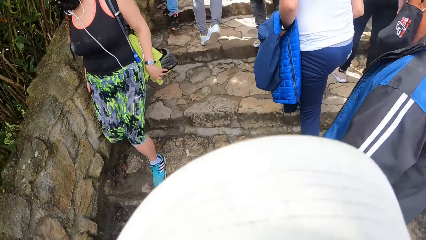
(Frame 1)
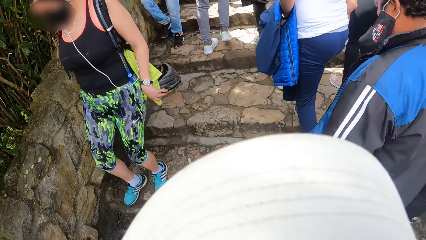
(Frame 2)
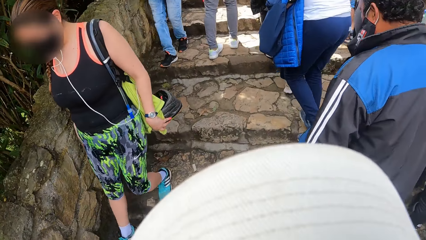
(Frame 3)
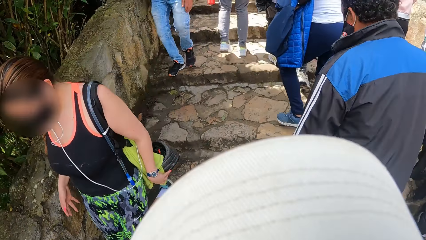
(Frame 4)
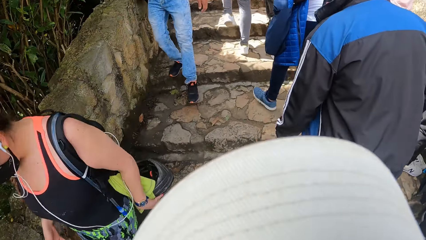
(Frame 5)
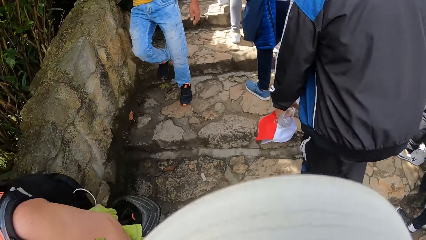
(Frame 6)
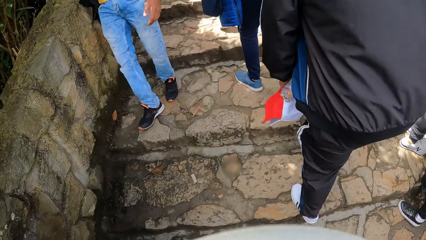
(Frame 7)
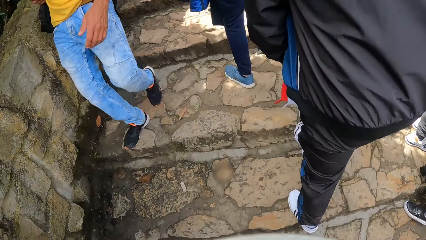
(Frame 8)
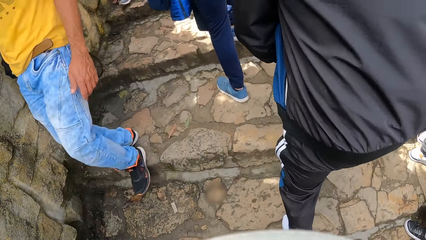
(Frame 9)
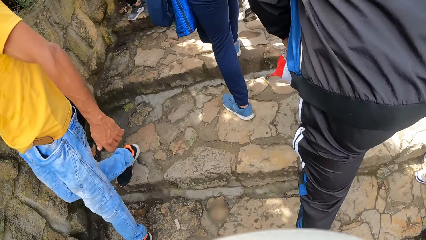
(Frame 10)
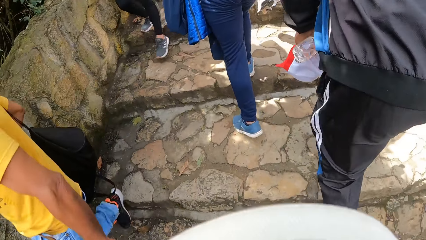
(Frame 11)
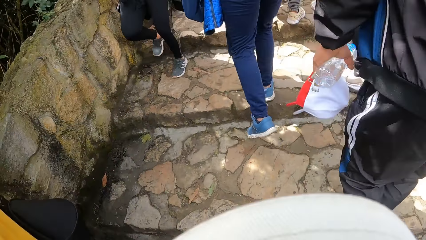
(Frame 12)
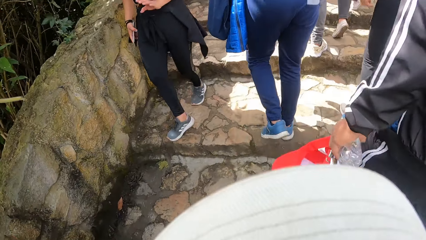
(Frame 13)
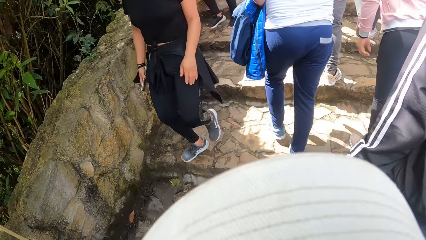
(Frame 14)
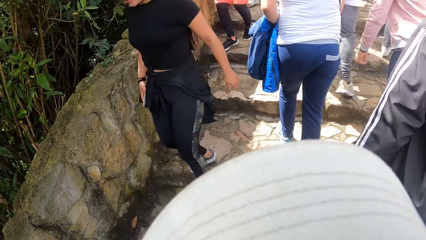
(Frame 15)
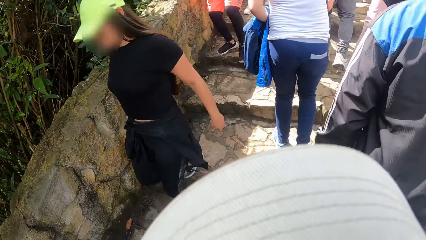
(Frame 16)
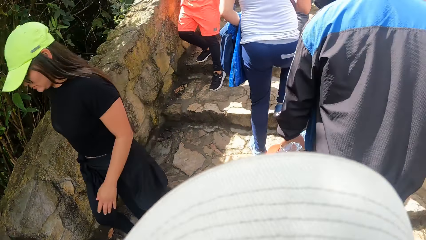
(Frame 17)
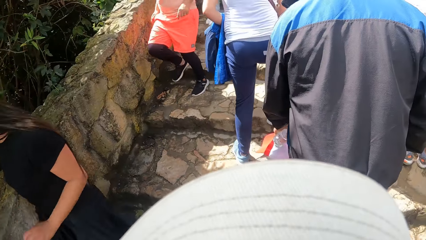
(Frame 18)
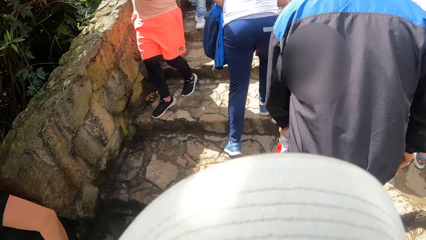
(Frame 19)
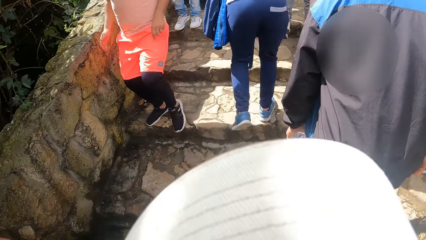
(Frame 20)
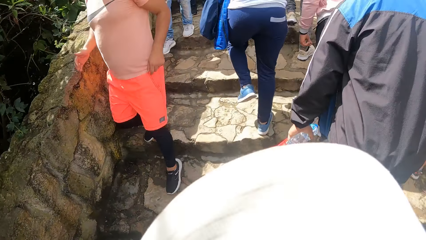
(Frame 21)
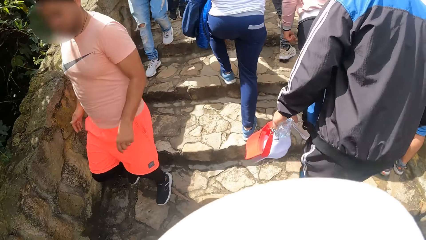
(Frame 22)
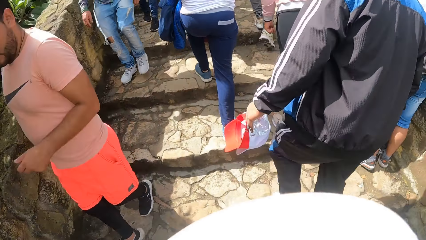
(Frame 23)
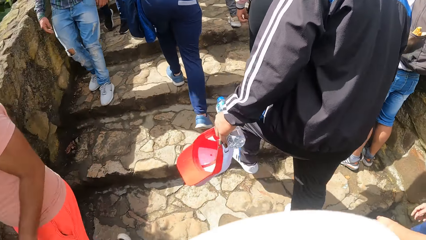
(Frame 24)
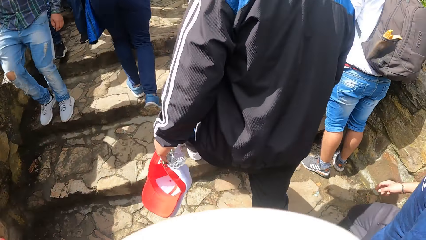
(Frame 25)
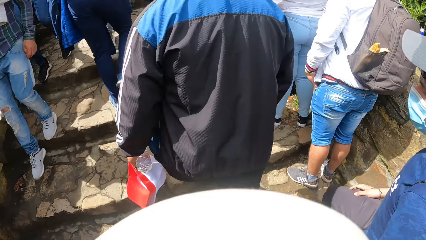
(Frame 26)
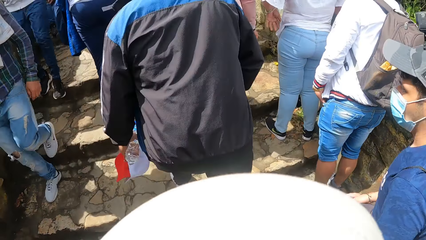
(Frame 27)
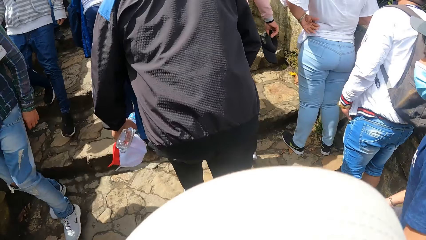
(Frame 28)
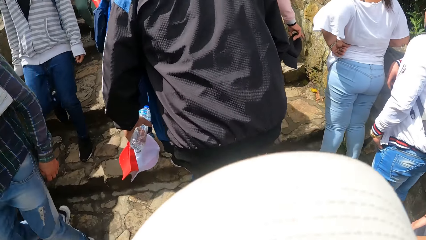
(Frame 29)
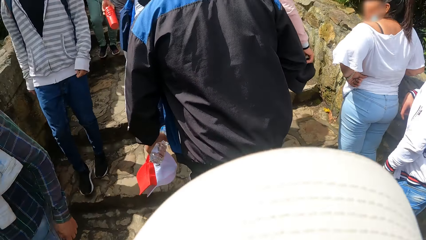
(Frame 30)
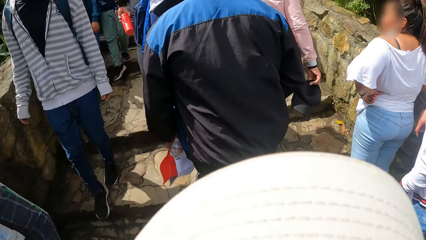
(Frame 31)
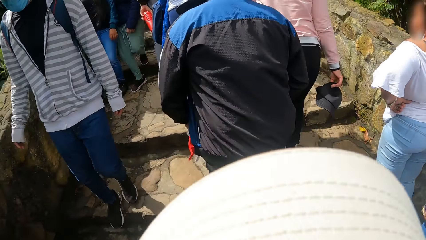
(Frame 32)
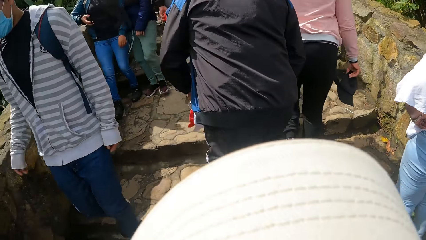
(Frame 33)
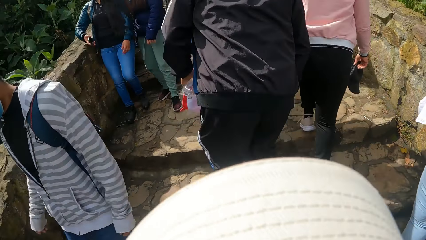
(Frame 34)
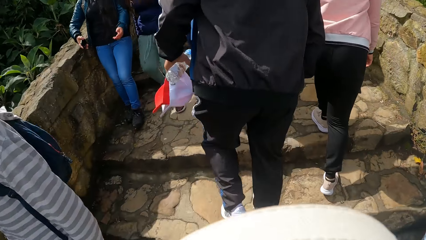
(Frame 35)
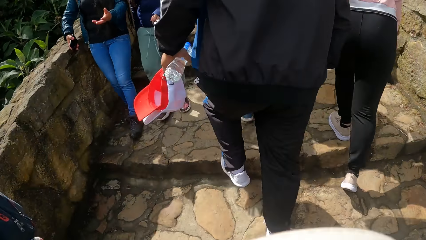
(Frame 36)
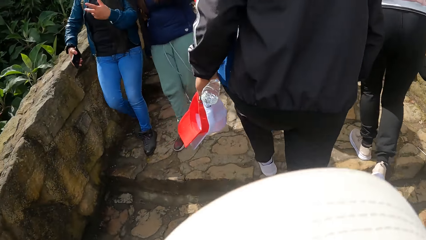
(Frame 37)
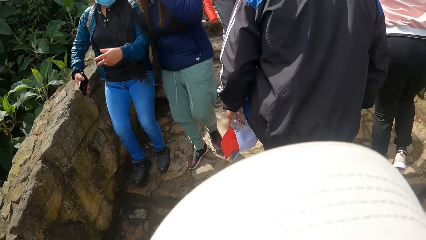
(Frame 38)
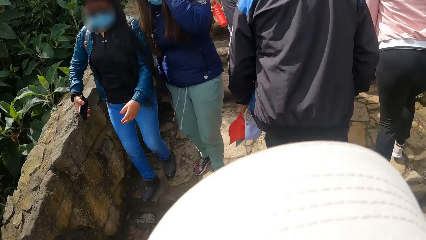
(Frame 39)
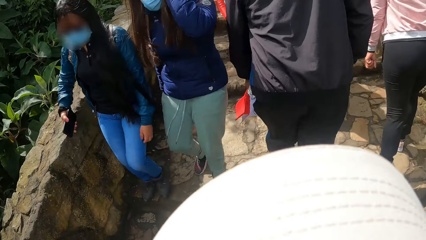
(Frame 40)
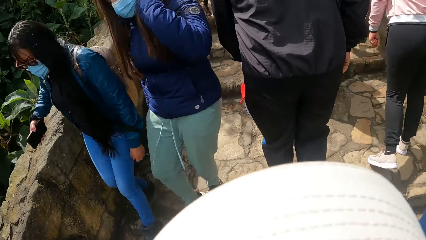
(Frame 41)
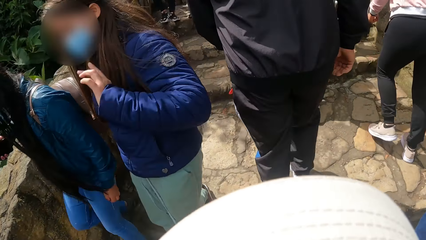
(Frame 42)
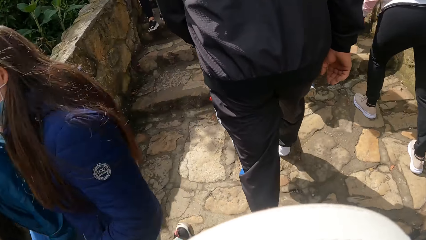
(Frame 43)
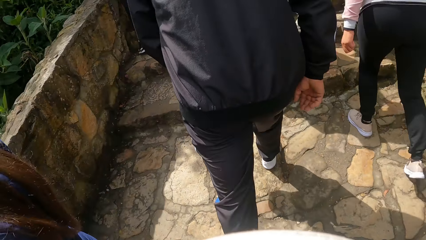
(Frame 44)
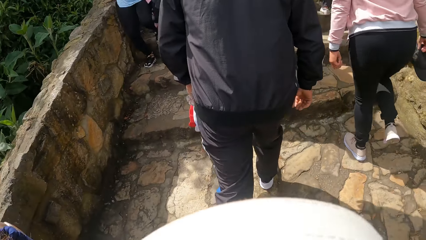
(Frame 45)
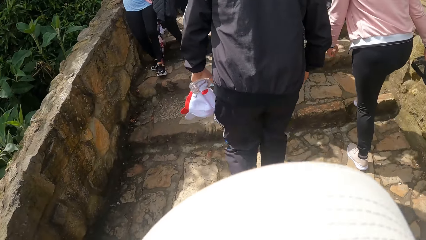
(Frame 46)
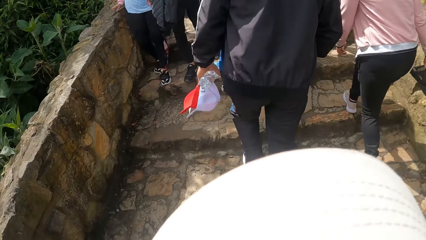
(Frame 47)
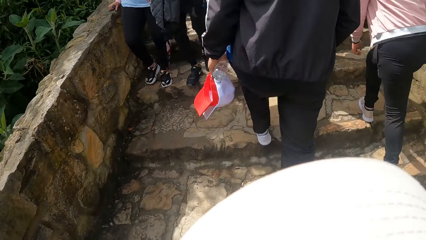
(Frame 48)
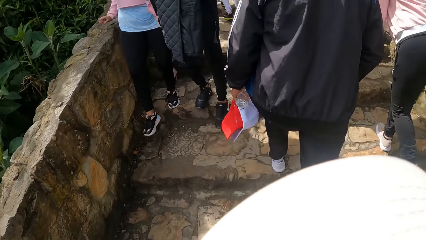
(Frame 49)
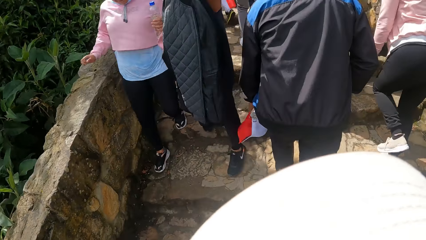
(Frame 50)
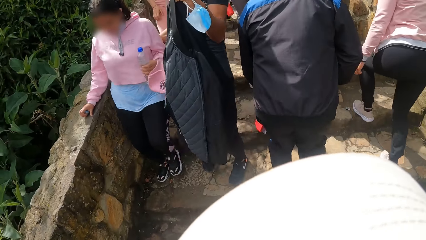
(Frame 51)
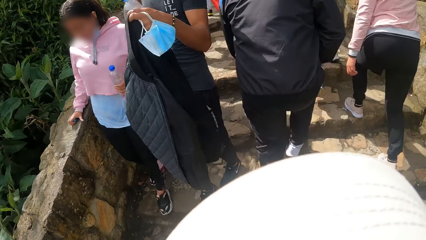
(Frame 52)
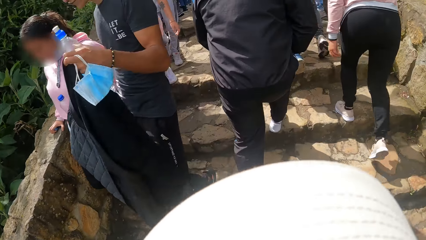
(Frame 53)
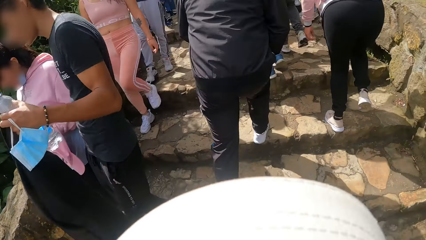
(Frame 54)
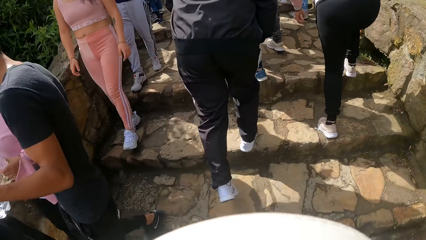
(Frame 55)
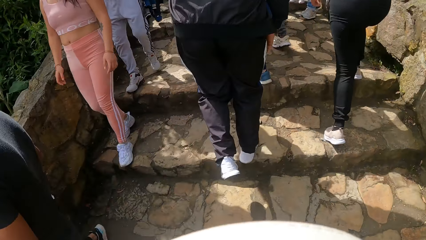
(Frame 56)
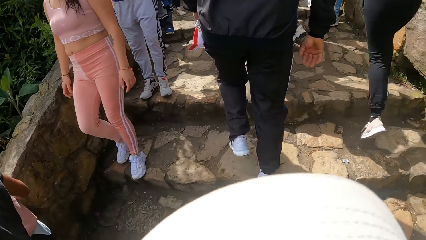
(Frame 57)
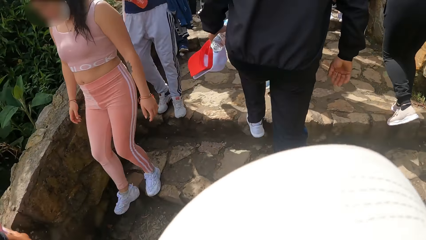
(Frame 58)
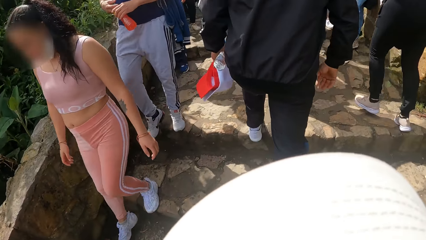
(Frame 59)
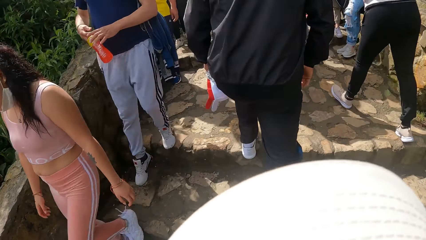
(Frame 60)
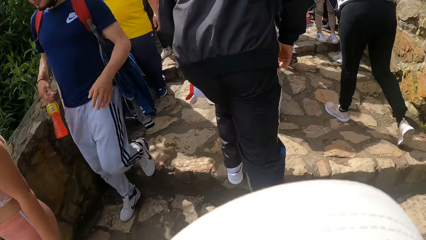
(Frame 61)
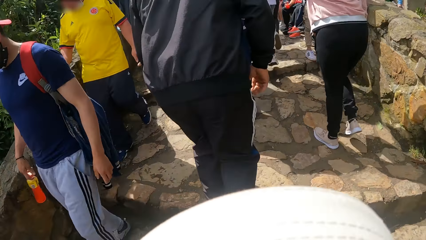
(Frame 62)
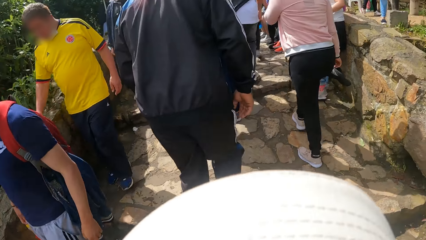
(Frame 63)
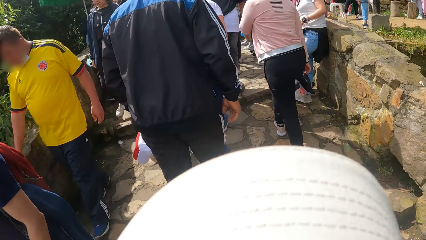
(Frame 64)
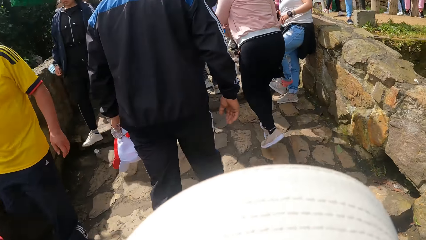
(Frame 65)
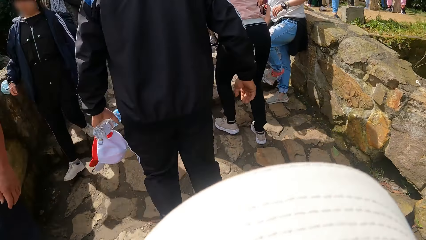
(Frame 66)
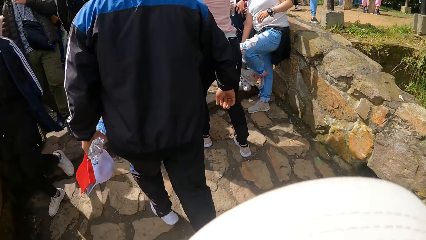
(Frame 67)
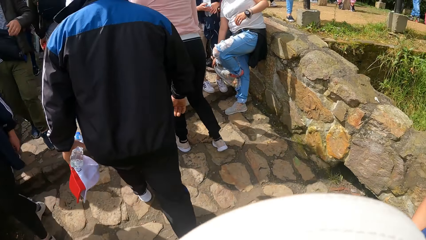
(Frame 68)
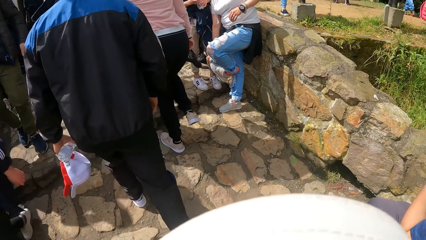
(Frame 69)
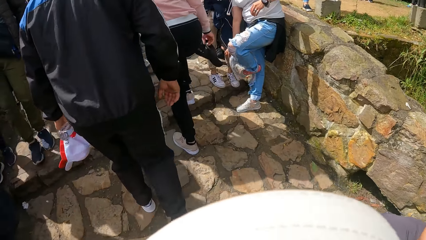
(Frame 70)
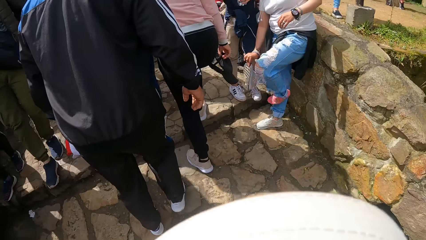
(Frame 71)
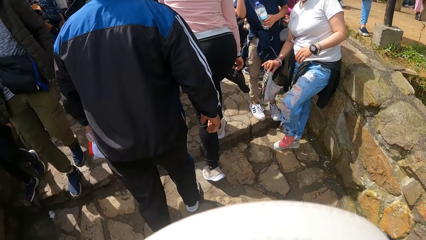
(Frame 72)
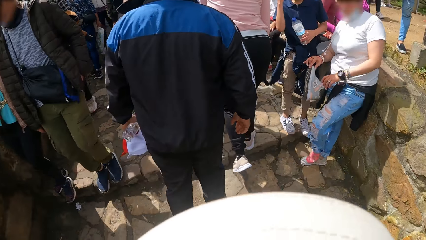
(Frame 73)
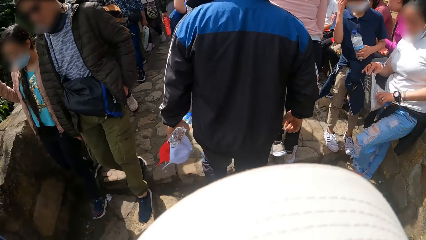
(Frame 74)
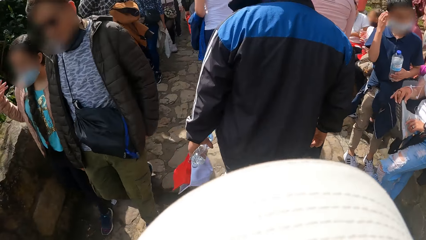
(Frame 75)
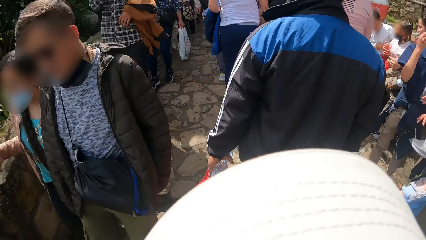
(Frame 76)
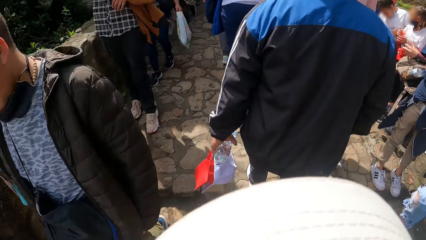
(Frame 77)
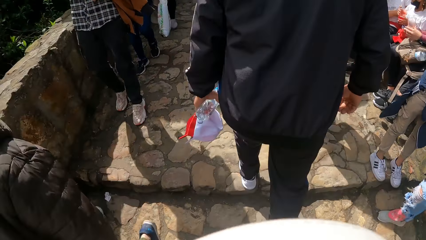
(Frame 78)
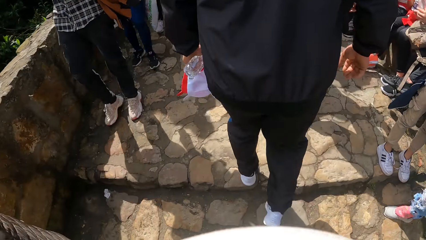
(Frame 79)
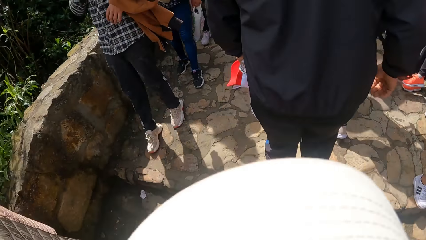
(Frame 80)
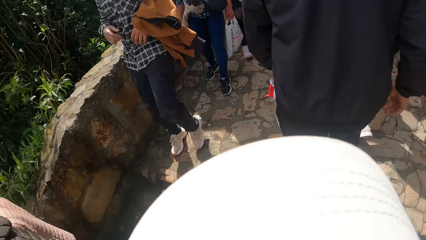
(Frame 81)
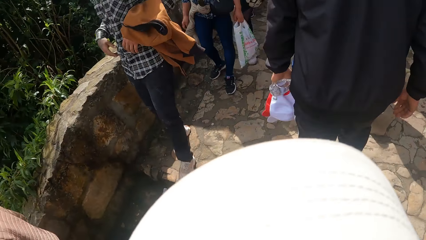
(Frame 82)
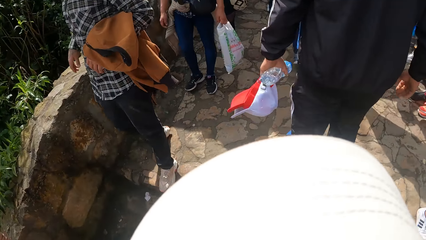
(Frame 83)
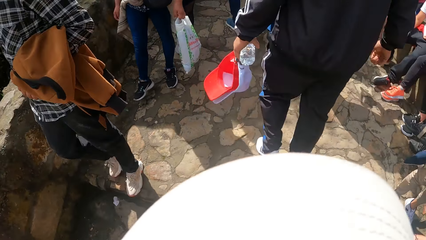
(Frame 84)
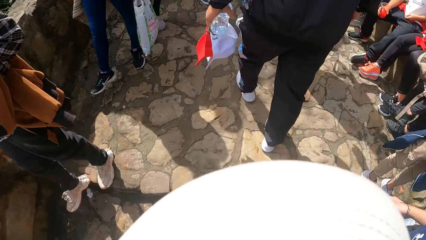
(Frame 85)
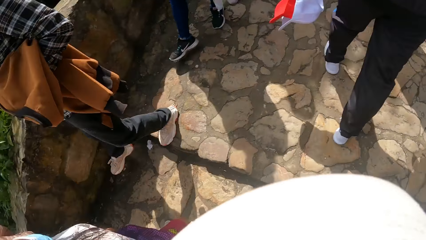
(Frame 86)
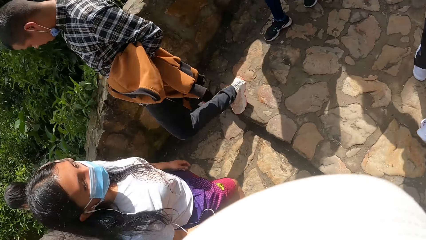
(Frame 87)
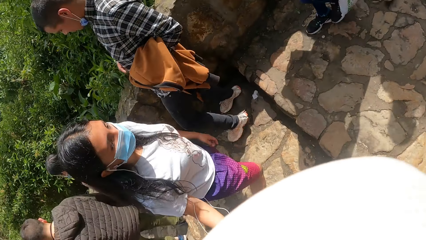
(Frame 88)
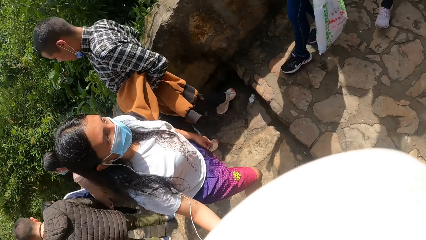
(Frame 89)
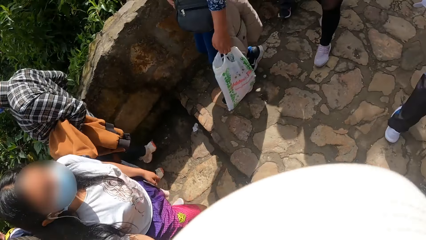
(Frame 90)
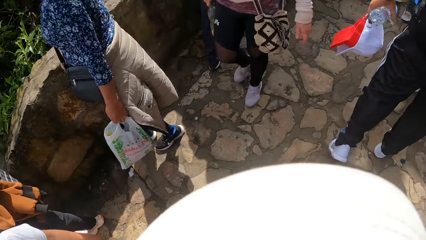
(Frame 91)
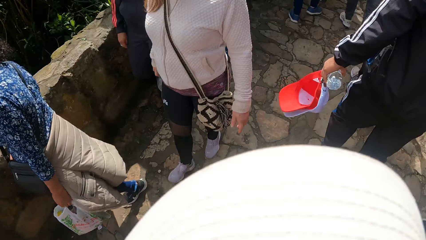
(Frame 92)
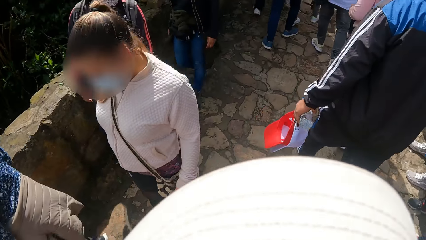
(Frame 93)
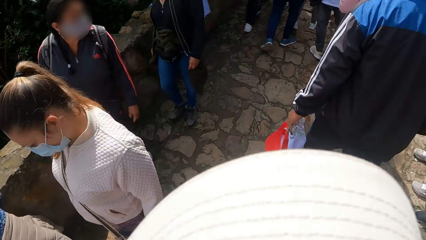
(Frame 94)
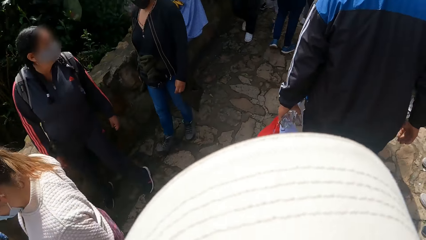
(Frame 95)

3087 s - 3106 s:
The camera wearer walks up a step. They walk up a step repeatedly.
